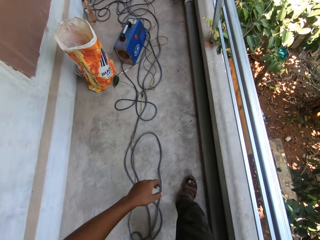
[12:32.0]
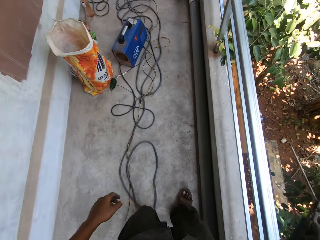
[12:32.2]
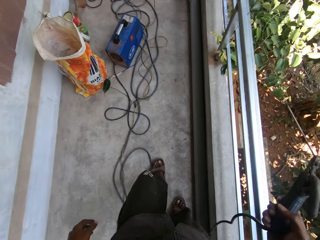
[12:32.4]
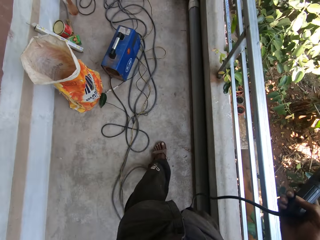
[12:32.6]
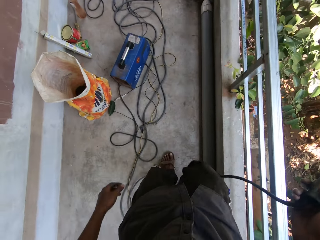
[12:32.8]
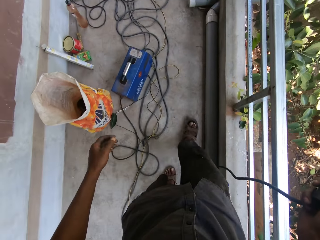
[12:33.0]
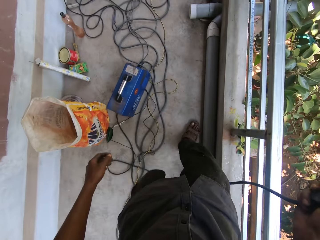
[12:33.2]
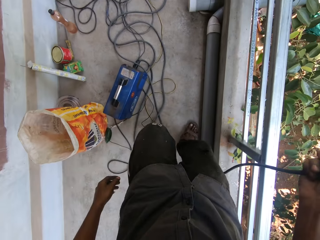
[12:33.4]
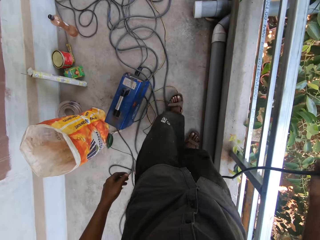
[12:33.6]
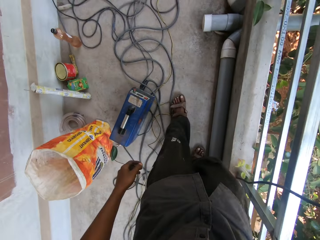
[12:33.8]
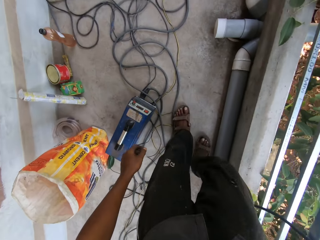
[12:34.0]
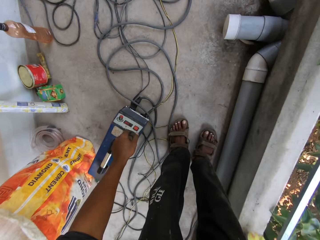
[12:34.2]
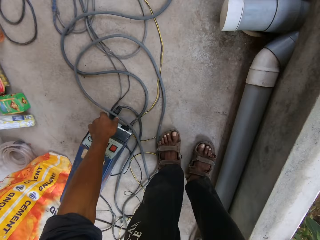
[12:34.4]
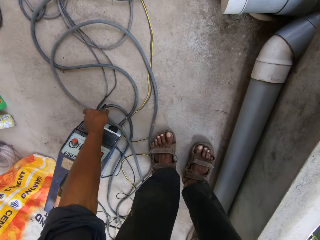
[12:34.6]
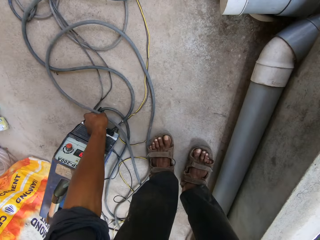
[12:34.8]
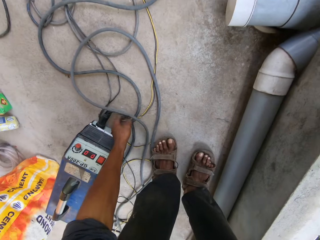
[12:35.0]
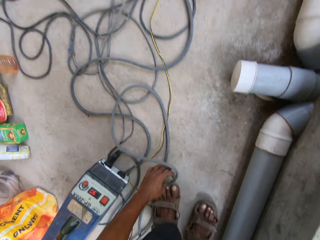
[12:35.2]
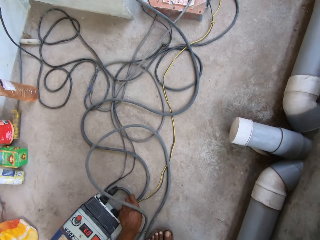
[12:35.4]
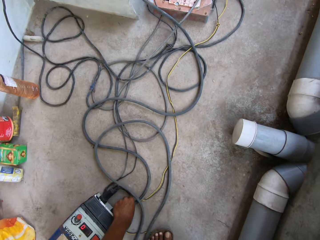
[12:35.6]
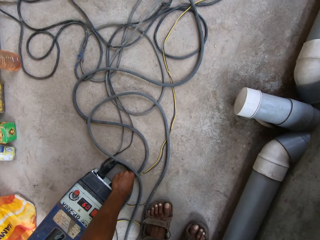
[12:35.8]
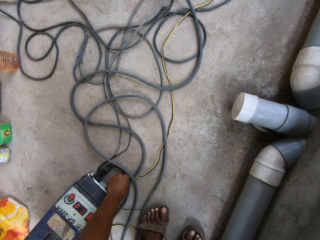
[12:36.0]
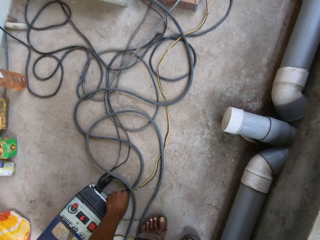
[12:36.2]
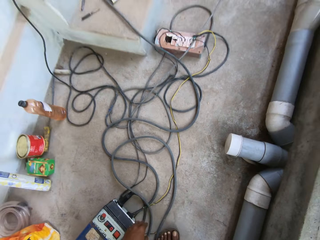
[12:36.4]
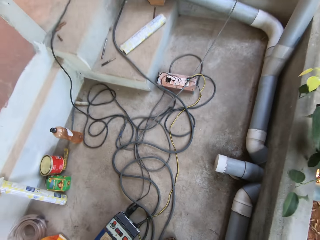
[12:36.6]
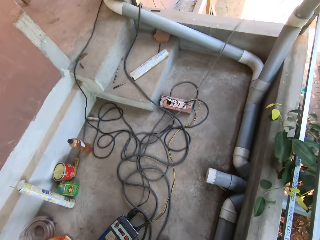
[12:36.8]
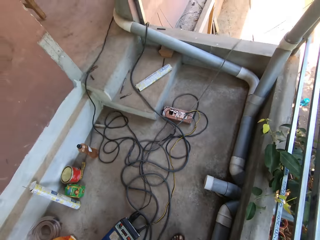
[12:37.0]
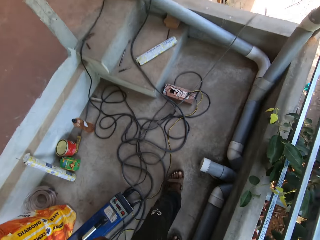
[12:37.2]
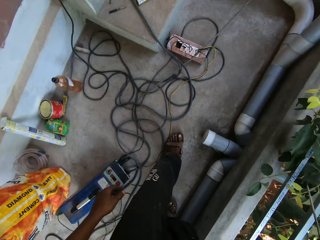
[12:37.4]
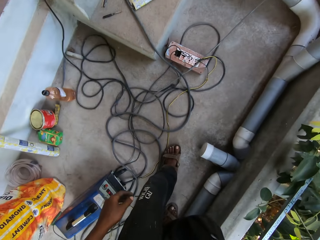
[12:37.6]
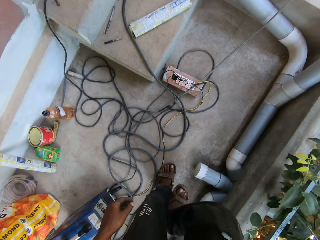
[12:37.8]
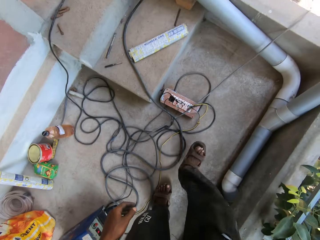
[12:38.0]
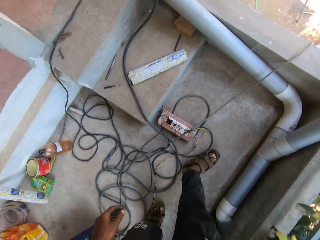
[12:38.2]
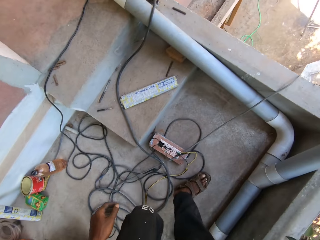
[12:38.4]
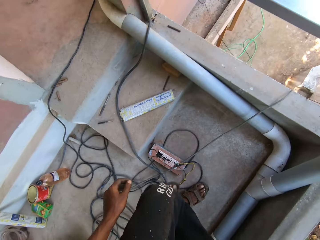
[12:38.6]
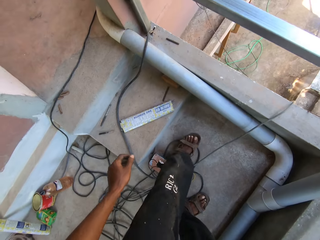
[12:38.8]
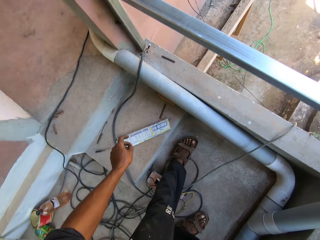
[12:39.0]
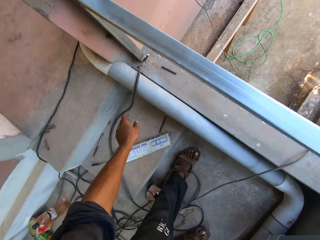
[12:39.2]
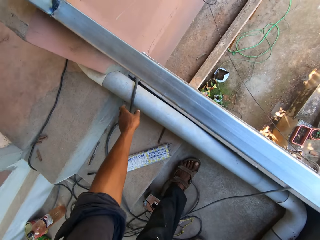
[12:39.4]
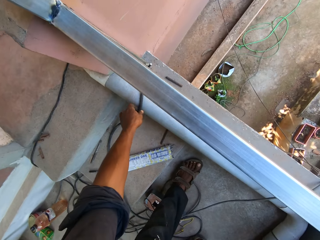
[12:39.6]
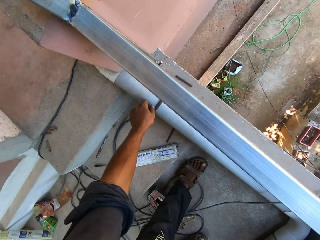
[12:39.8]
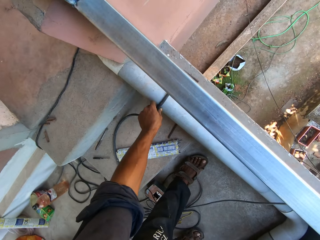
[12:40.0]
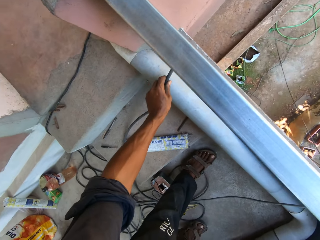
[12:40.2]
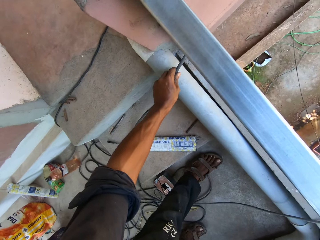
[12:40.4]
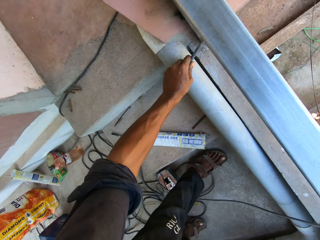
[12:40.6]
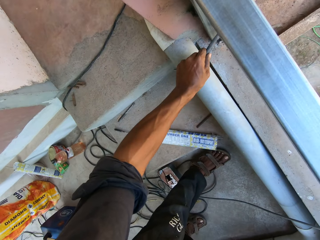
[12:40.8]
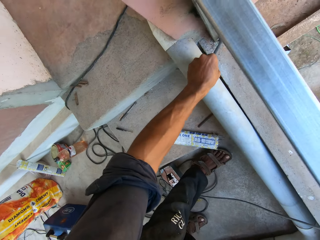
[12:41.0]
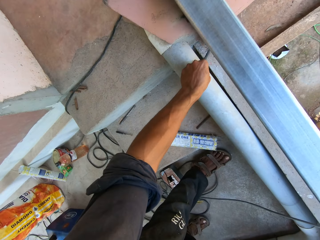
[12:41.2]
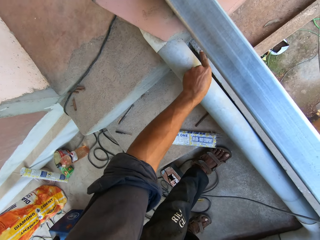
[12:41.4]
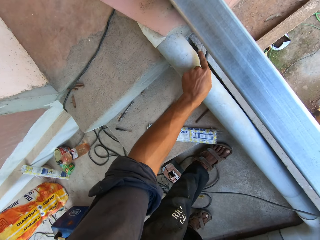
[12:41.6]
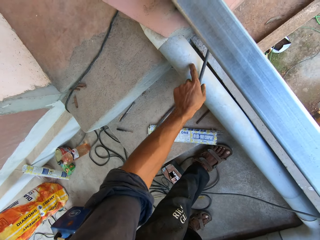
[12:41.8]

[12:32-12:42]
The camera wearer walks around. He adjusts a cable on the floor with his left hand. He switches on a welding machine on the floor with his left hand. He walks around. He adjusts the cable on the floor with his left hand and pulls the cable.

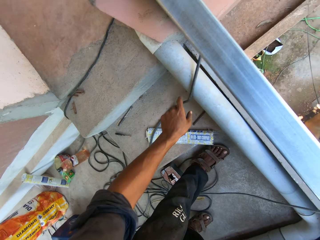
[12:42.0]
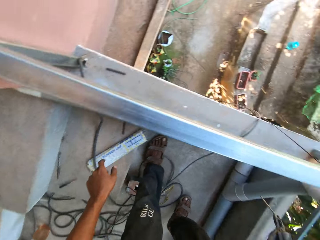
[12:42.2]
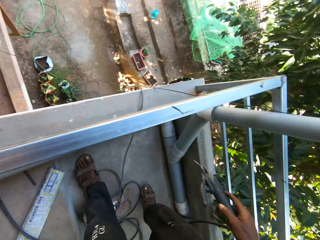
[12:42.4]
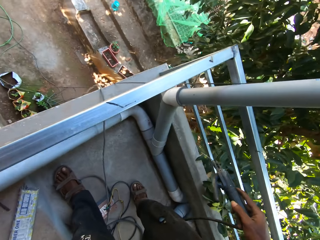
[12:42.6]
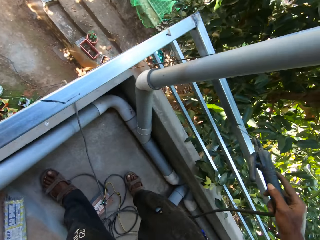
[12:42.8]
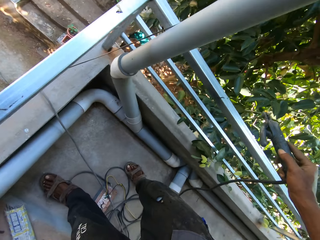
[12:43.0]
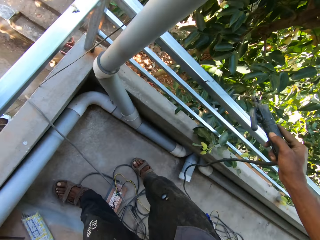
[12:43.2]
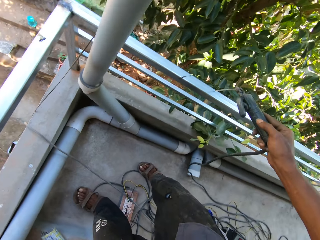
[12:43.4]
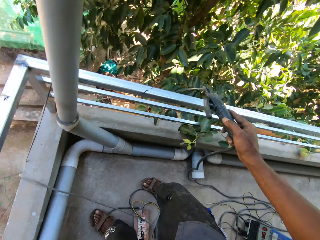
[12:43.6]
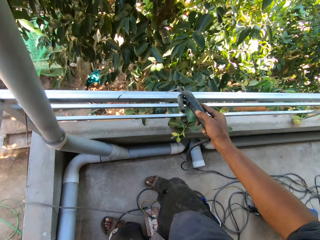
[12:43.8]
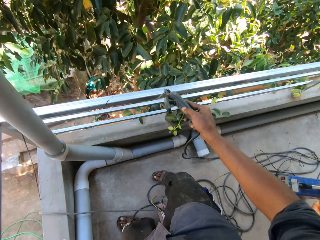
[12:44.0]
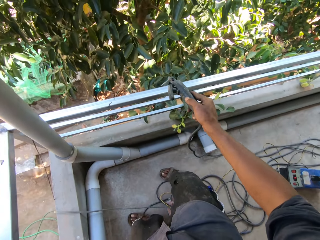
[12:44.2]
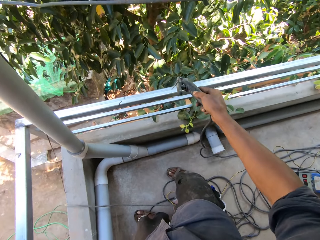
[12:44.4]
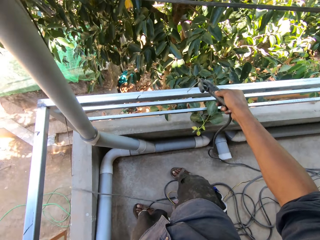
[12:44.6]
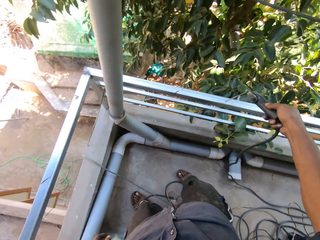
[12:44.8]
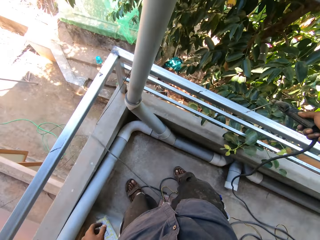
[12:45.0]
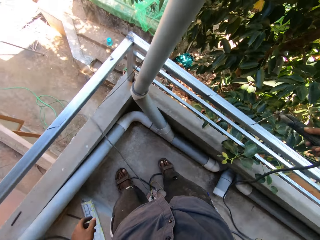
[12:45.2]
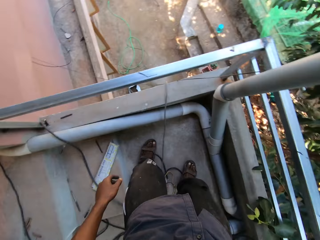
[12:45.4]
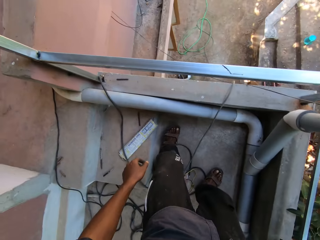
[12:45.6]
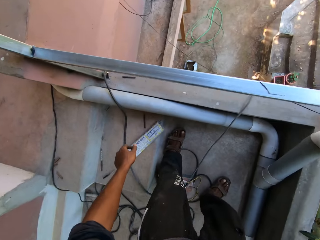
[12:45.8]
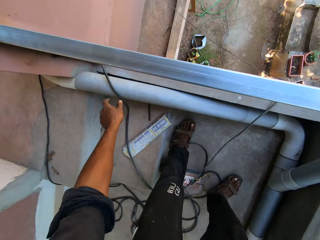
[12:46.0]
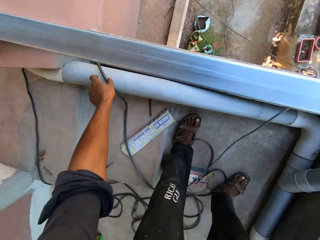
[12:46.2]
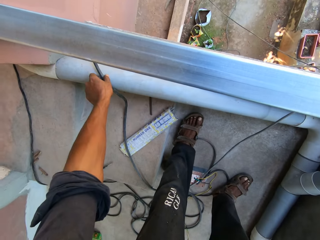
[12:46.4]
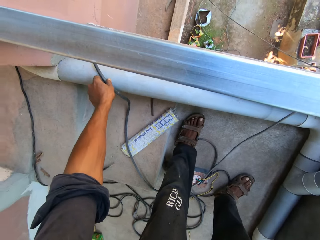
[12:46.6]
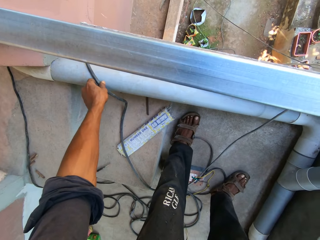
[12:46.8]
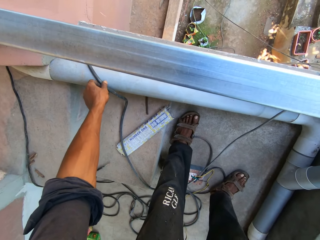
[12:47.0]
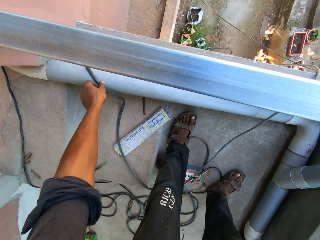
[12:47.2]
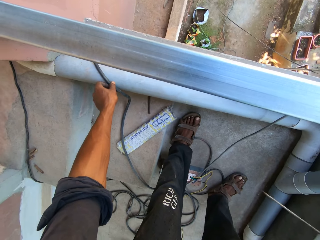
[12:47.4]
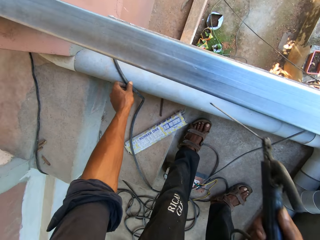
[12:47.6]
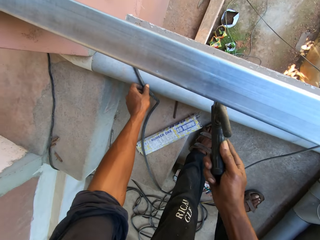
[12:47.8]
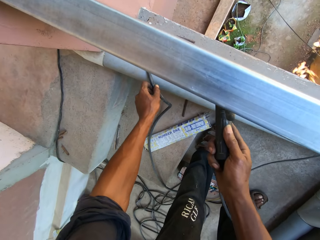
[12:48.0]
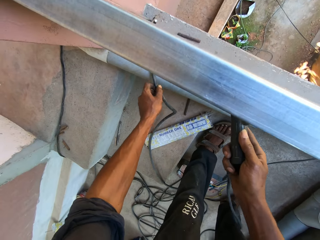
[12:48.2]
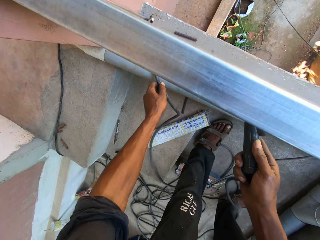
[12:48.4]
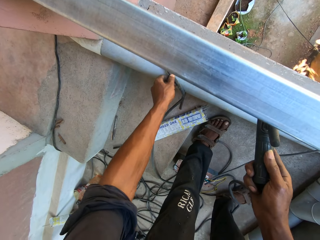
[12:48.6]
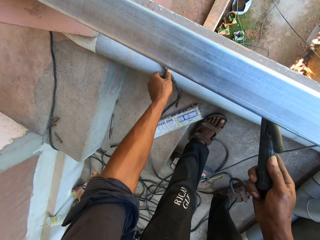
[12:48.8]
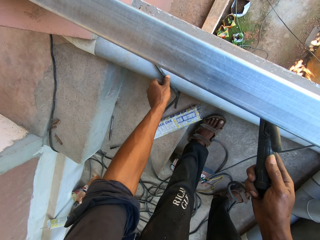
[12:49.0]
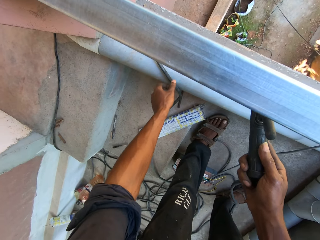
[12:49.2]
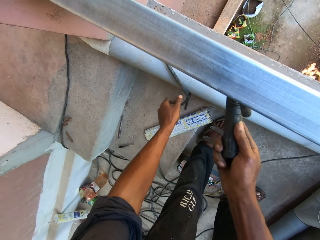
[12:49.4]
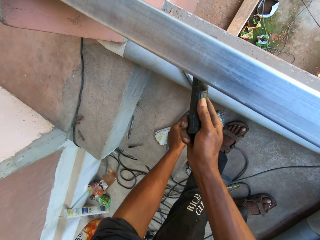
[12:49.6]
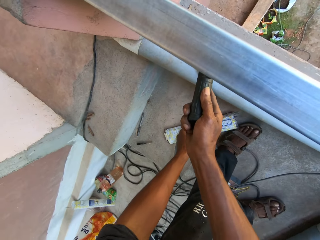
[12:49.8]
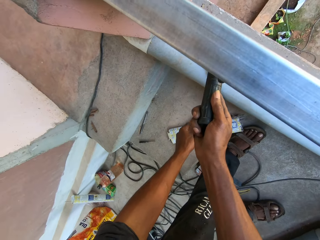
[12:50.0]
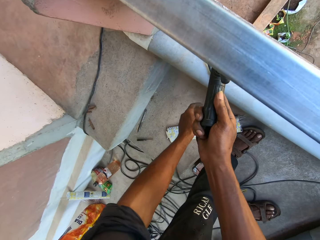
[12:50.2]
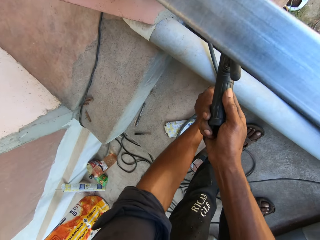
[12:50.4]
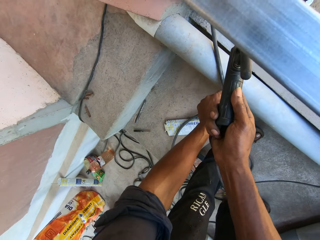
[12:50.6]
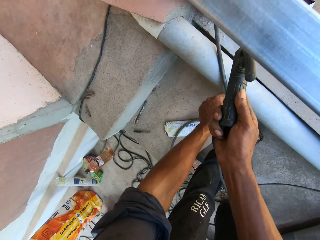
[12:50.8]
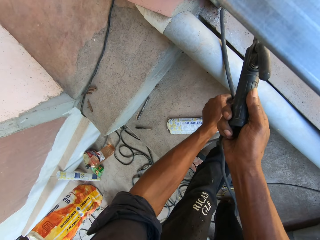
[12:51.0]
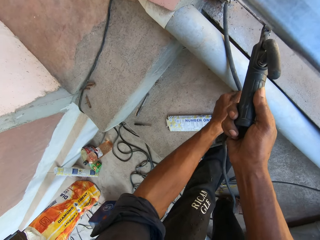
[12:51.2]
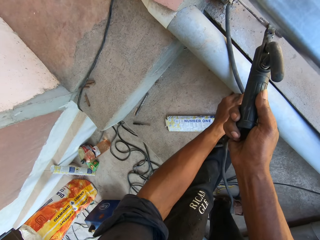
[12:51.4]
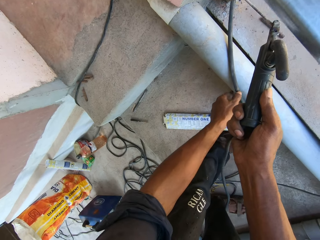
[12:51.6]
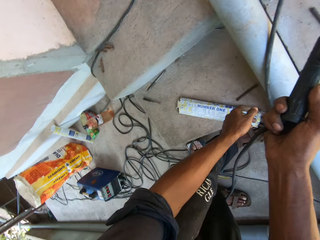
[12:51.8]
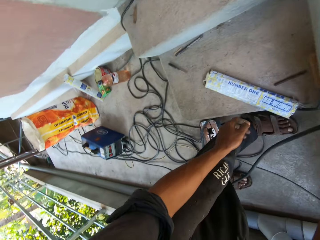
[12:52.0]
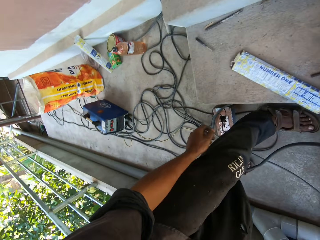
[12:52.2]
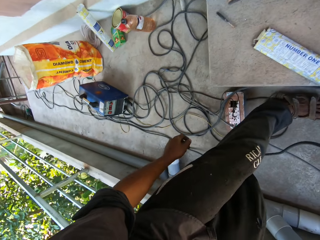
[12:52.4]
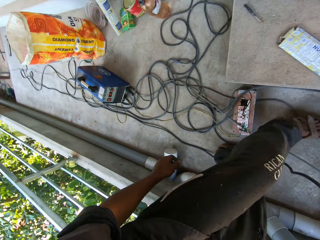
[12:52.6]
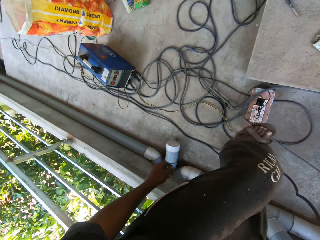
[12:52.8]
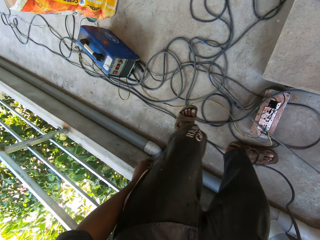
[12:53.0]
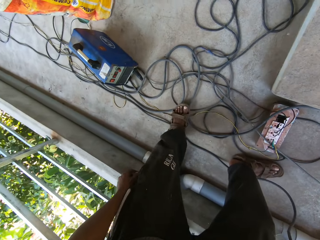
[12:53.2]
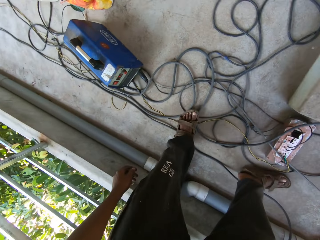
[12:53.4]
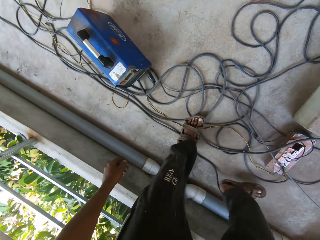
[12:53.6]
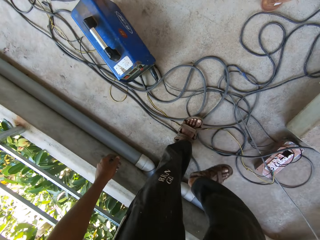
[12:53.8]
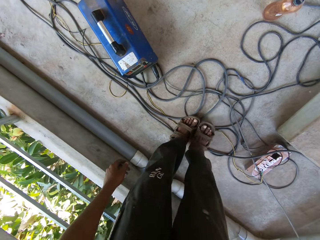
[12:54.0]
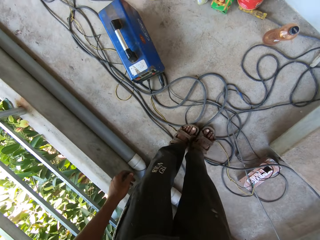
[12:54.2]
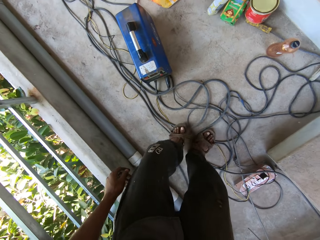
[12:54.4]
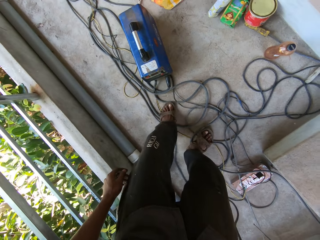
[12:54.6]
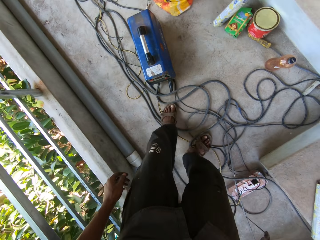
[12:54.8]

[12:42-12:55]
The camera wearer looks around. He taps the metal frame with the welding torch in his right hand. He looks around. He pulls the cable and adjusts the cable on the floor with his left hand. He taps the metal frame with the welding torch in his right hand. He looks around.
